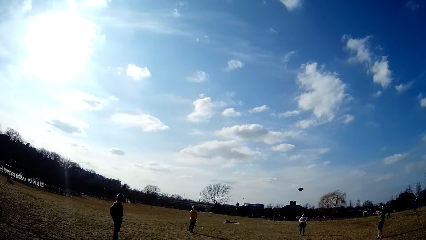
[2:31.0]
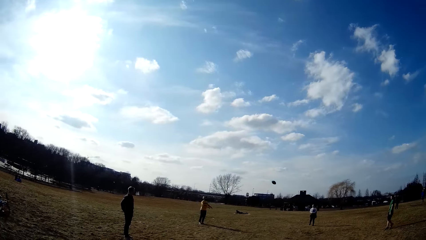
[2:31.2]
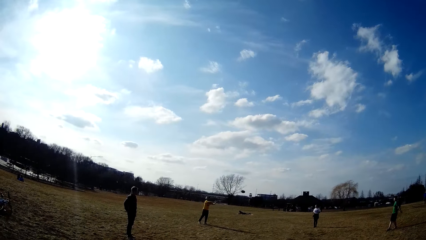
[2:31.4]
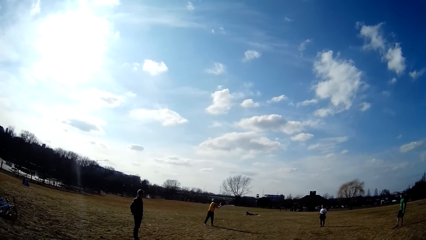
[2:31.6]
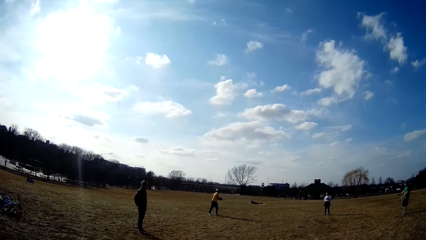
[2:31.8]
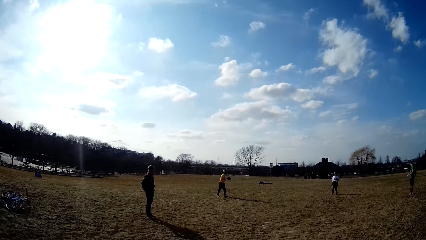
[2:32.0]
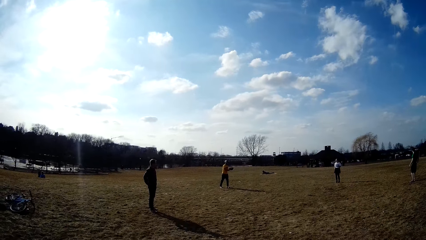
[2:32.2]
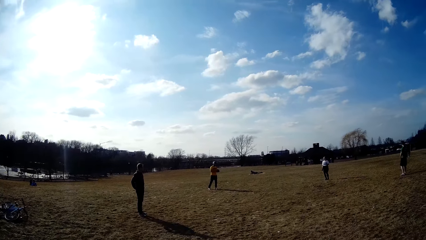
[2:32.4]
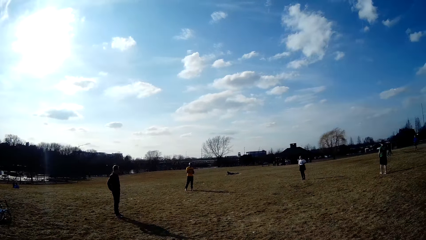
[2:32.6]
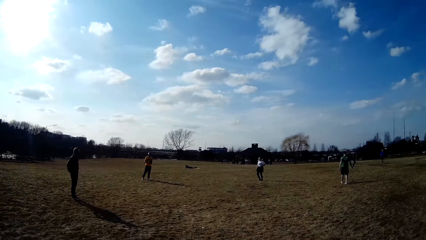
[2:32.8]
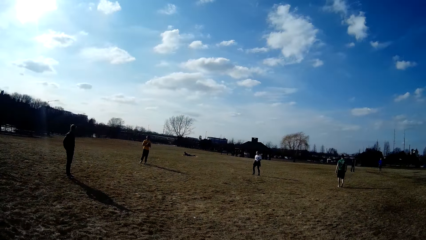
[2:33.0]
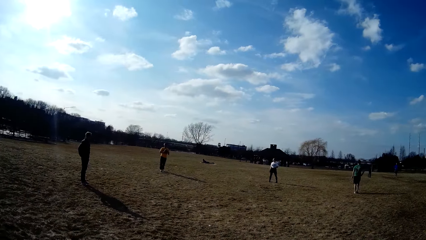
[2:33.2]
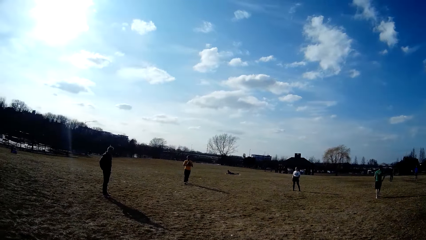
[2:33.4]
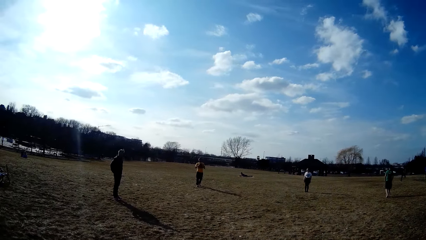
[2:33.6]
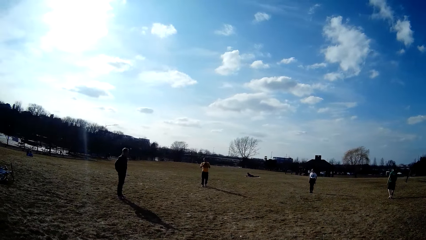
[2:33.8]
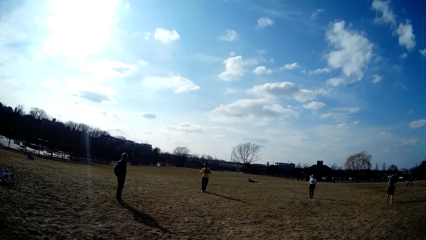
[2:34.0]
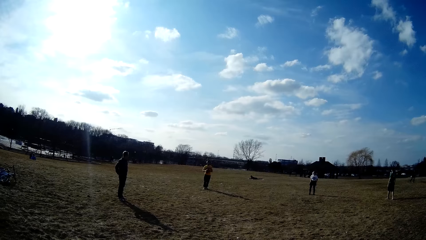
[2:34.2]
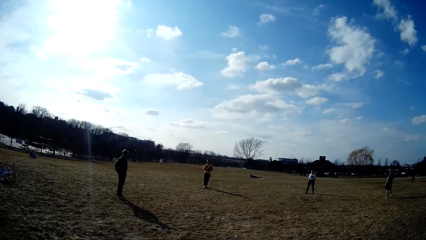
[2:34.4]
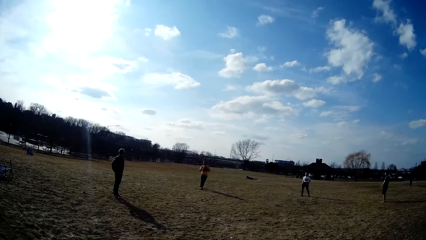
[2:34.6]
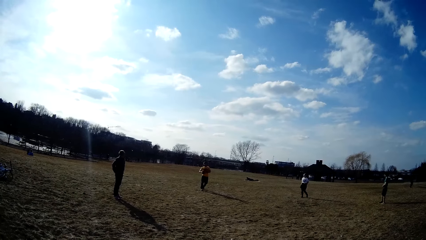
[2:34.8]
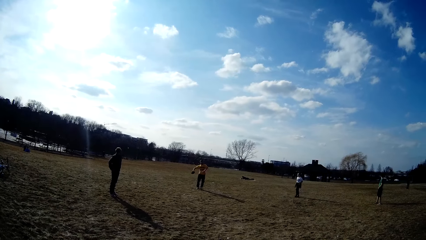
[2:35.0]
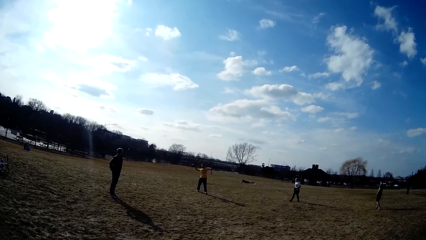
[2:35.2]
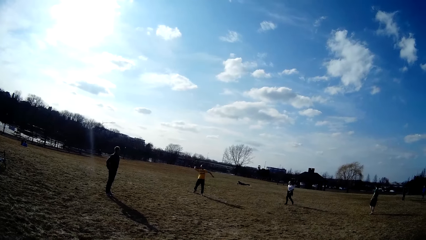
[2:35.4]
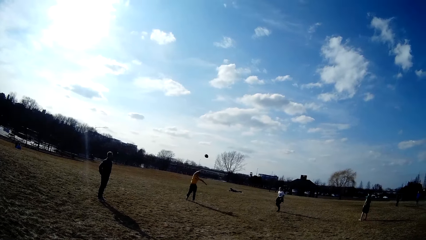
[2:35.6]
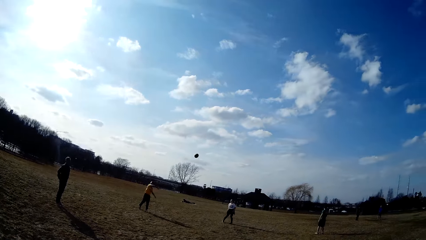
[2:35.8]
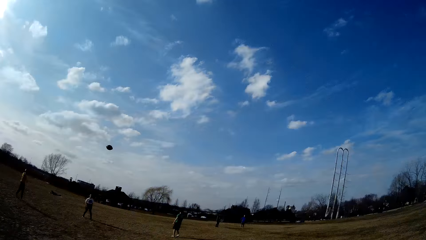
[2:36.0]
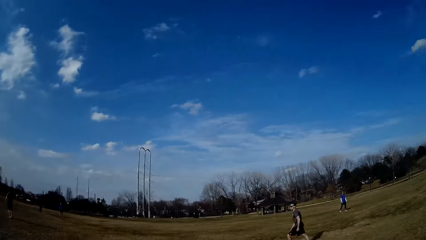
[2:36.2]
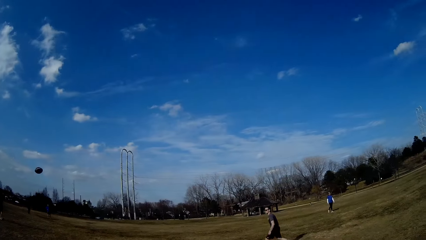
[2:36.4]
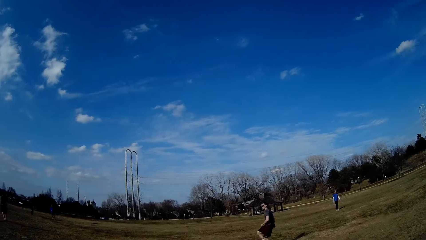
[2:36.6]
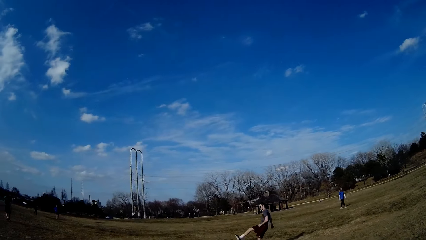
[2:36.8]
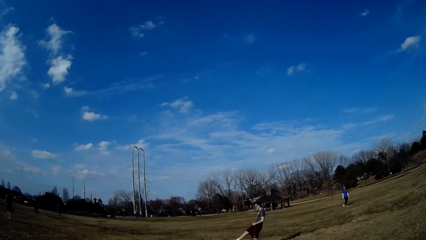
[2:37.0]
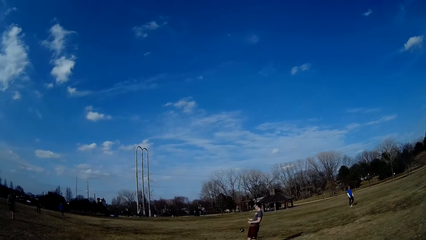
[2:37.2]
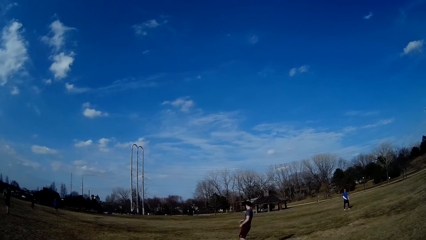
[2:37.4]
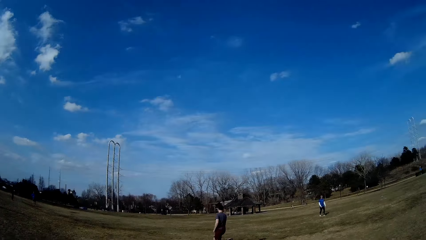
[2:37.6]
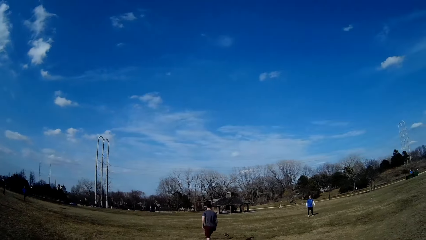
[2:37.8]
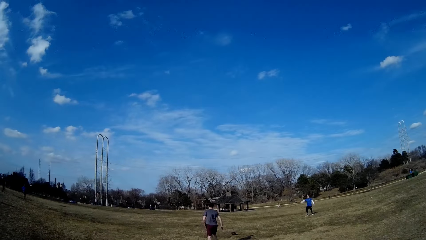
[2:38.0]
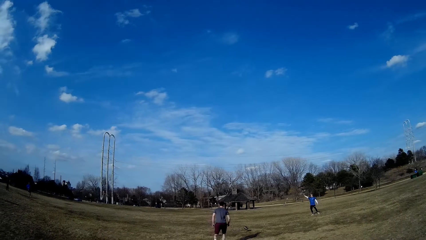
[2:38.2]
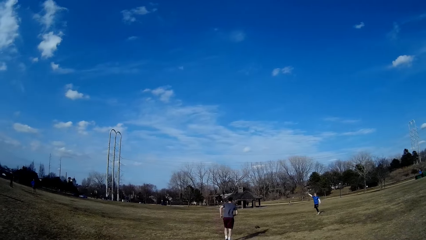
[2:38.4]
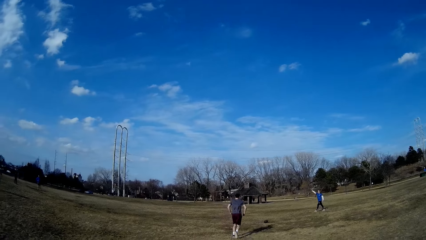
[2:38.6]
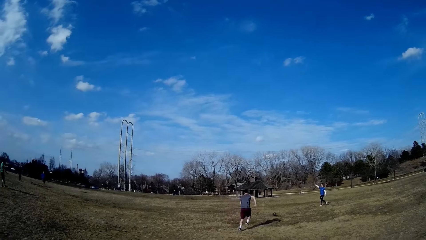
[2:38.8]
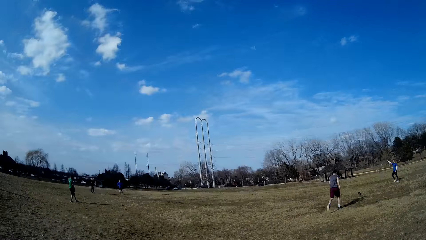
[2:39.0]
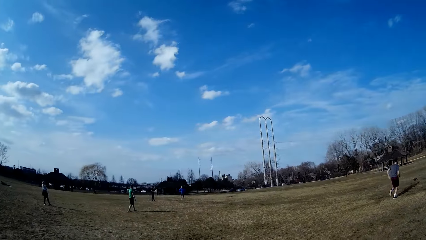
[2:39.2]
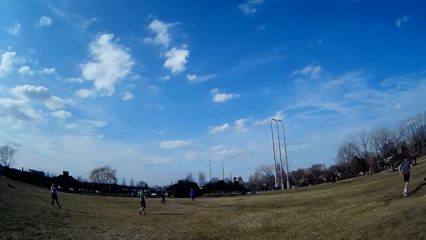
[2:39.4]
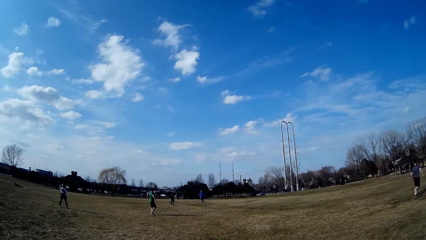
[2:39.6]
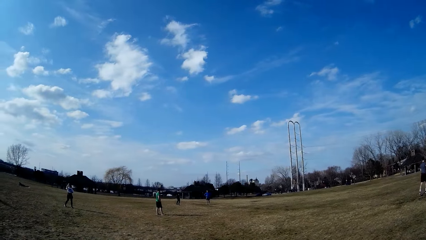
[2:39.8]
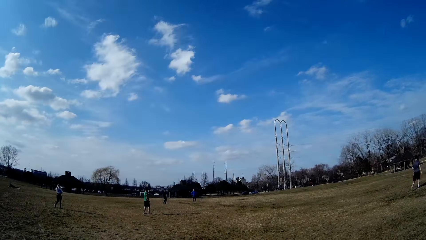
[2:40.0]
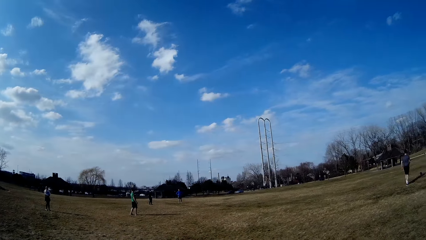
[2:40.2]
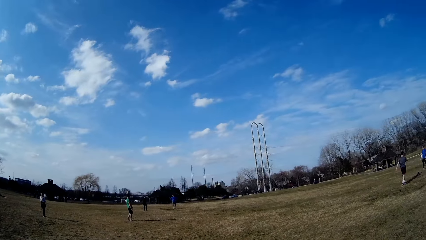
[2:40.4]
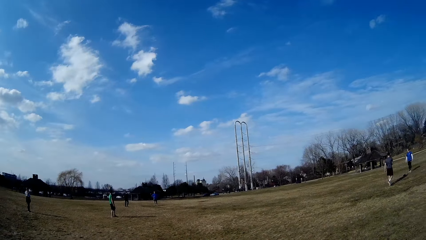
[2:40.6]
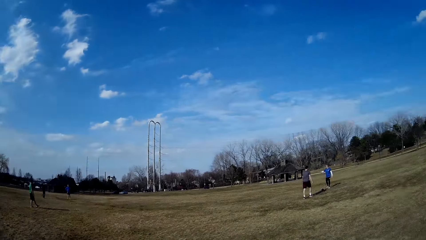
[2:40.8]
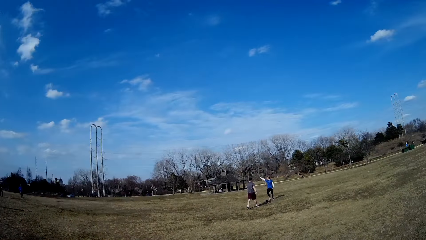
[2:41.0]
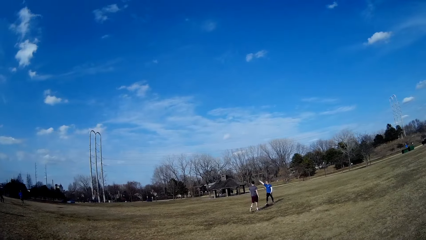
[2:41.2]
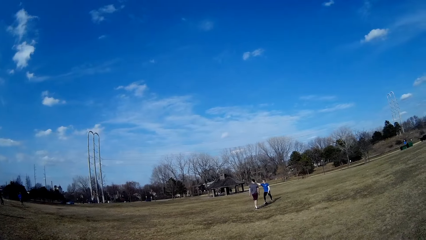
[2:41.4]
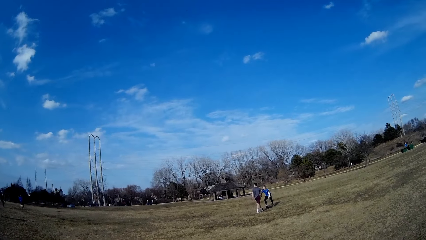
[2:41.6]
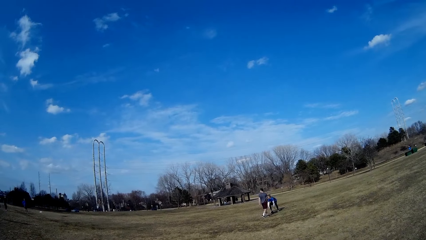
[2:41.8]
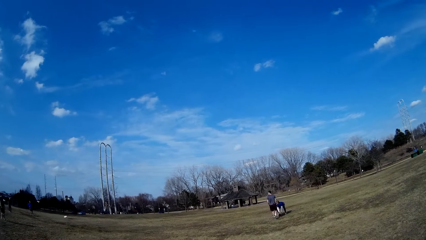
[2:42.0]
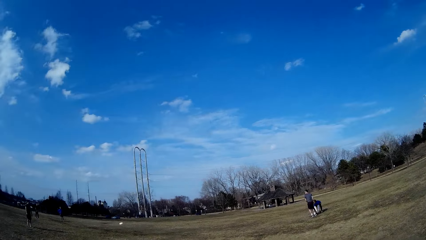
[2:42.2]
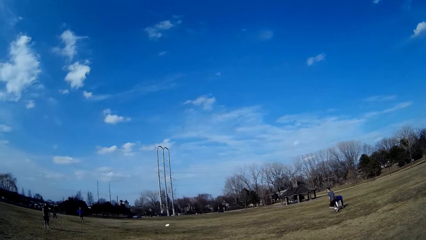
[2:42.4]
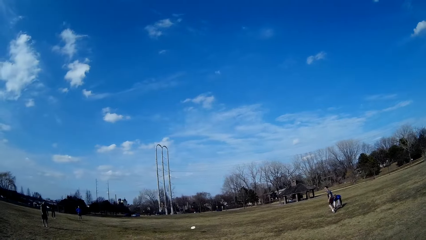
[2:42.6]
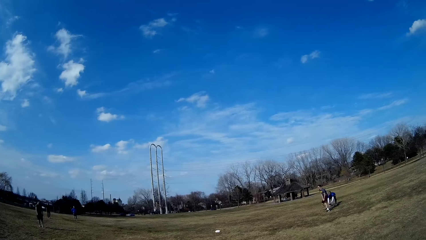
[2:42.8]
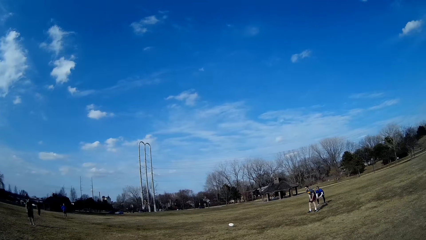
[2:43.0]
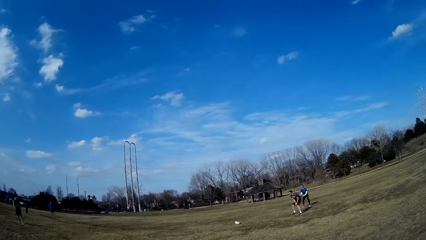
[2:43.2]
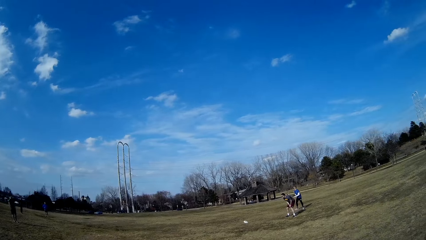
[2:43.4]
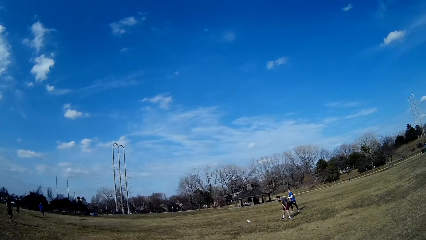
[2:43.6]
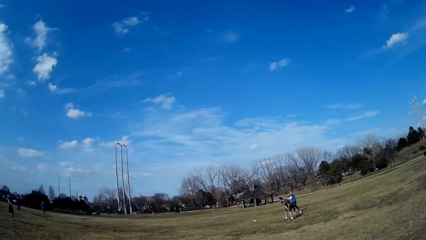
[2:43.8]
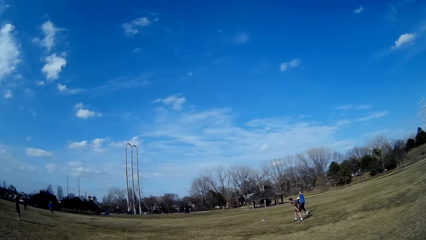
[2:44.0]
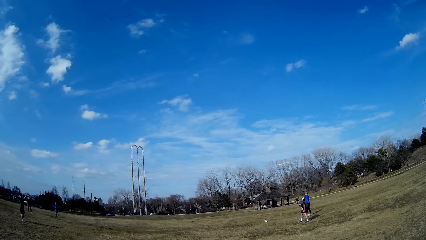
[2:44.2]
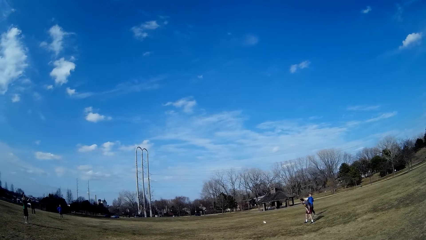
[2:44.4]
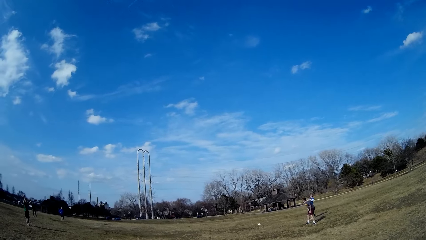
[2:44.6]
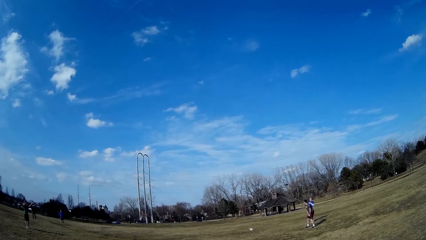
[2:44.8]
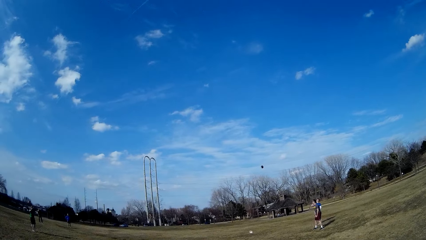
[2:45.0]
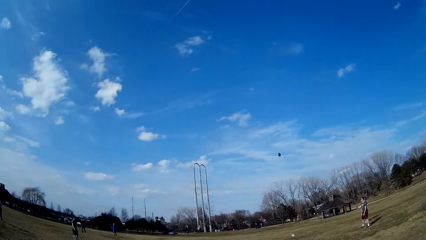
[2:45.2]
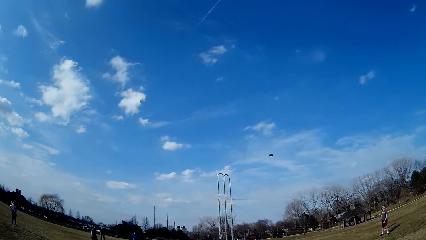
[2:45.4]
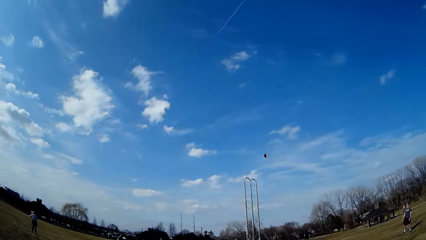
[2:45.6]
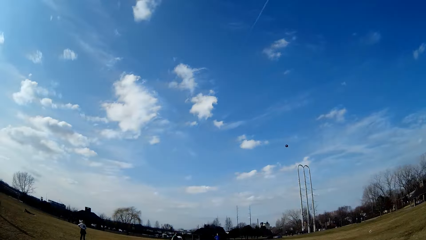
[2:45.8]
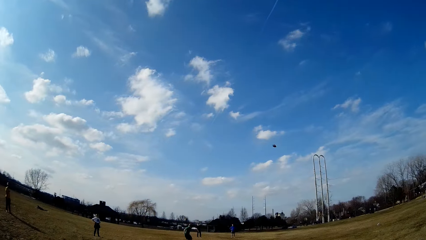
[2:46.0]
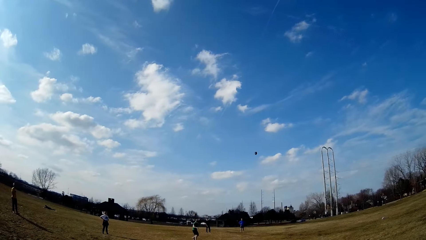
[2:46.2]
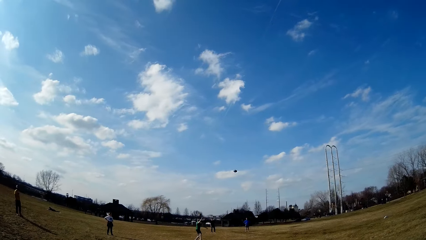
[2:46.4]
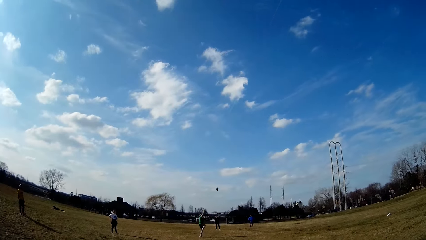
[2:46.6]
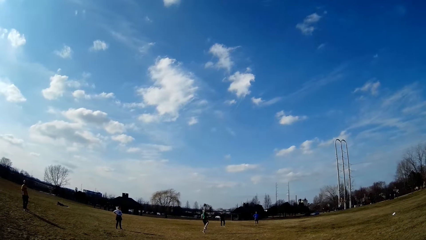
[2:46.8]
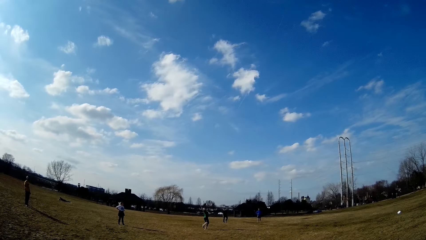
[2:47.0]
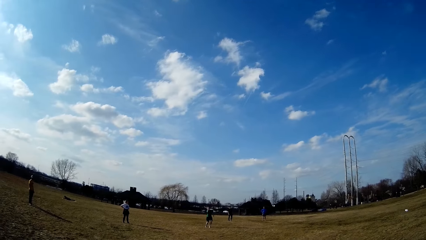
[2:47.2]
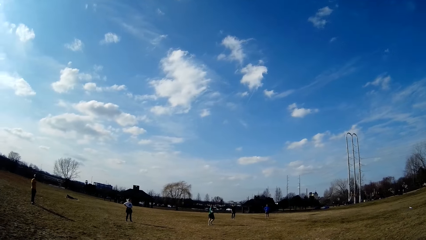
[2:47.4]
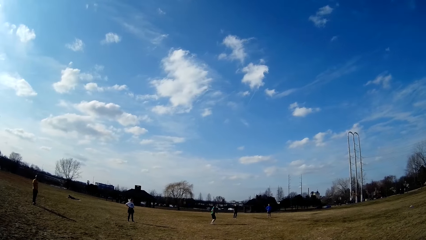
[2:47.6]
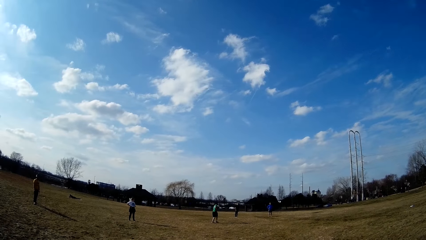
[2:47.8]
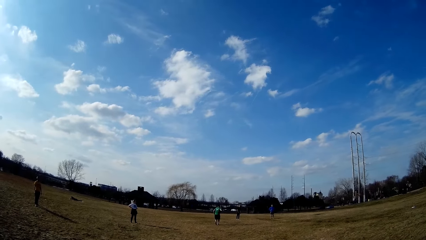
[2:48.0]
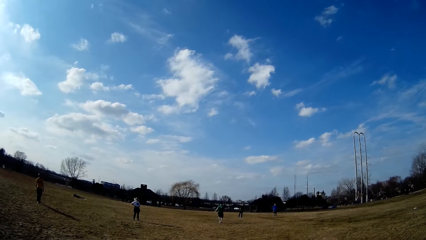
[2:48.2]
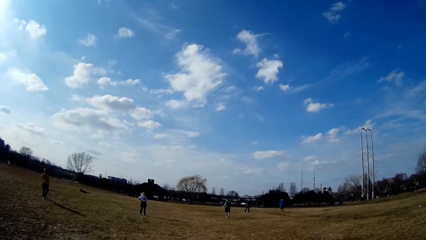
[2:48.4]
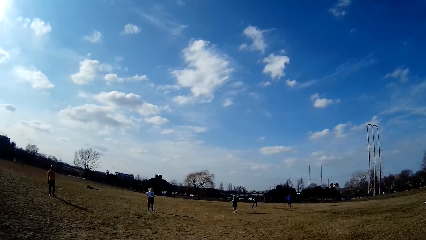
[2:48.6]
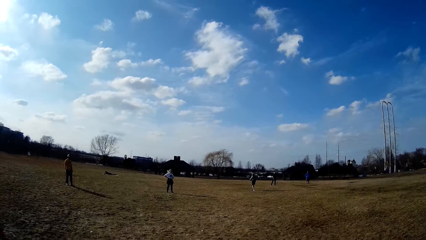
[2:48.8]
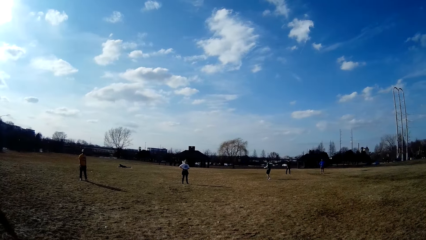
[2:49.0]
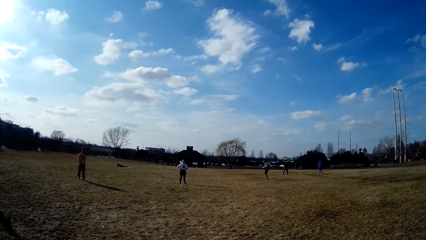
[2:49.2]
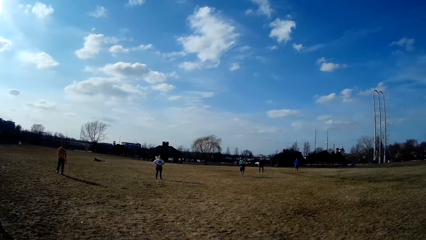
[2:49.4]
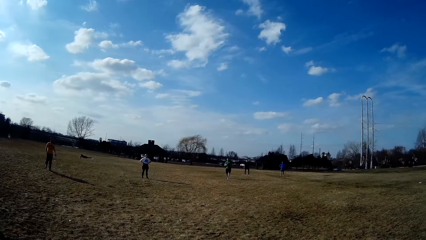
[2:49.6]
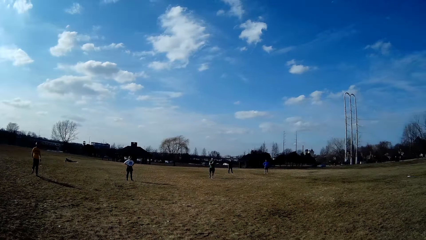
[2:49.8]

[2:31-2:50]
A man throws the spherical ball in the air. Another man makes for the spherical ball. A third man picks up the spherical ball. The third man throws the spherical ball in the air. A person plays handball on the playground. A fourth man catches the spherical ball in the air.
